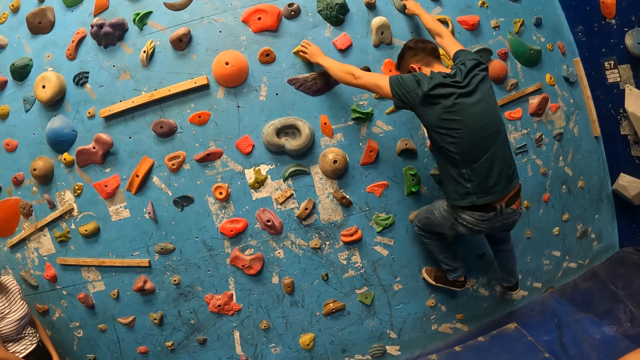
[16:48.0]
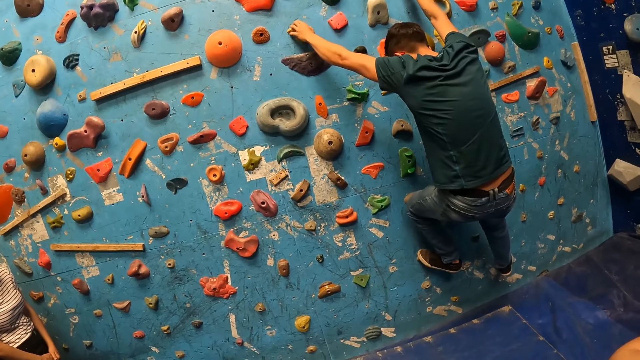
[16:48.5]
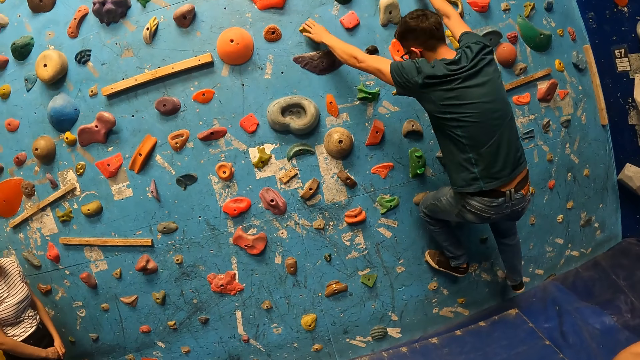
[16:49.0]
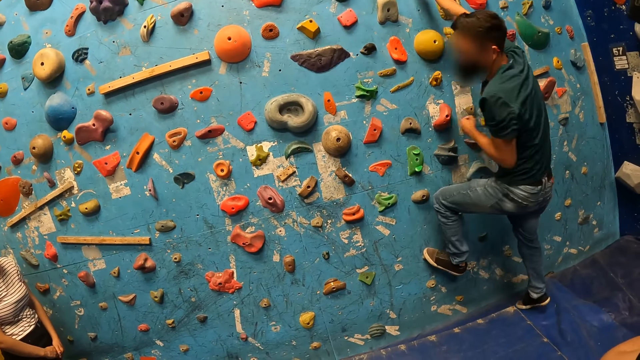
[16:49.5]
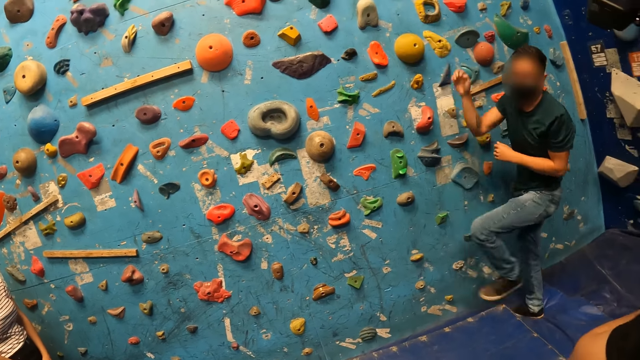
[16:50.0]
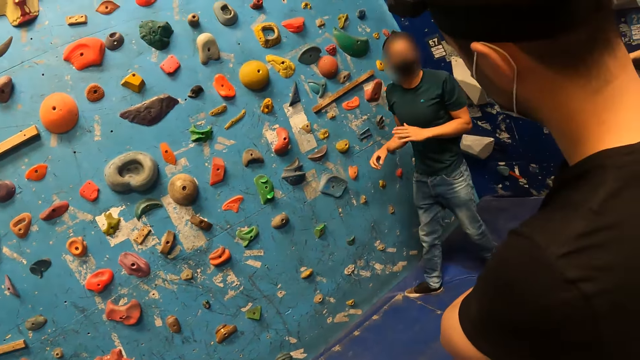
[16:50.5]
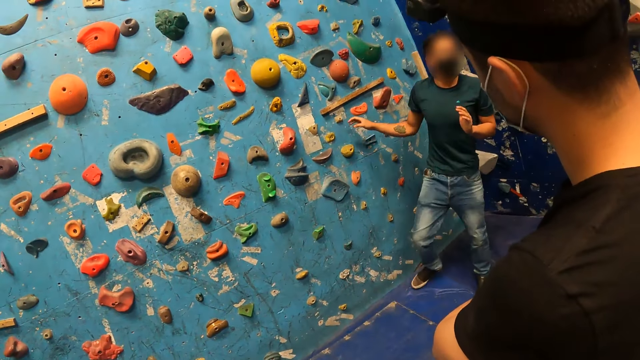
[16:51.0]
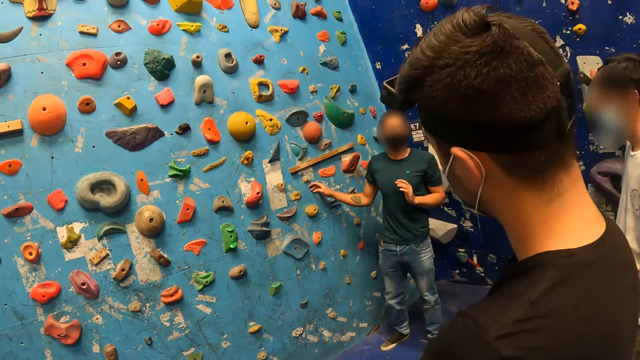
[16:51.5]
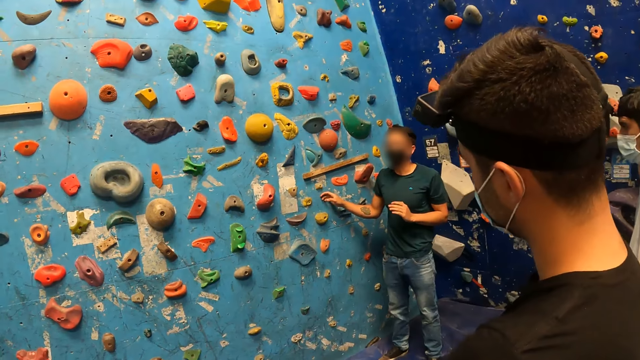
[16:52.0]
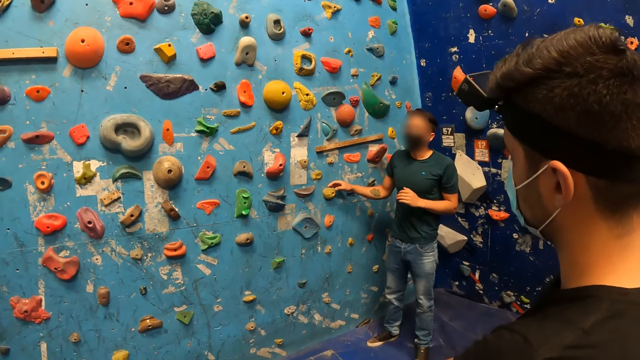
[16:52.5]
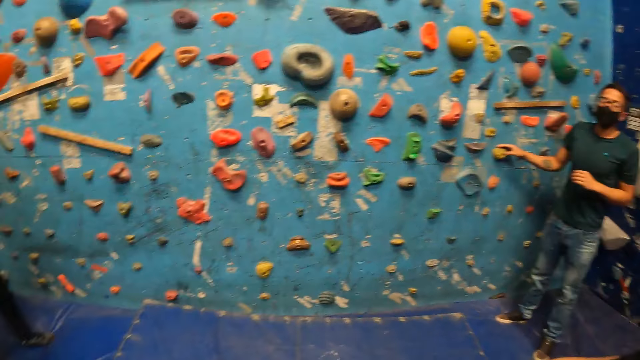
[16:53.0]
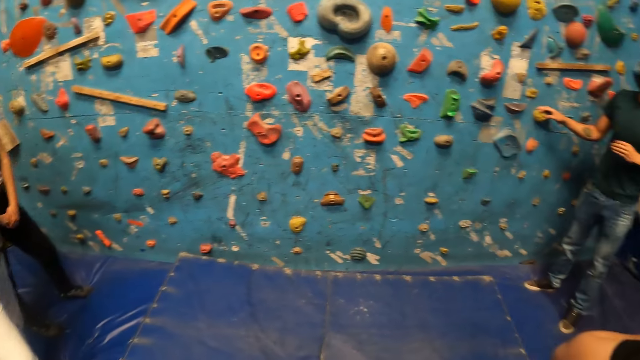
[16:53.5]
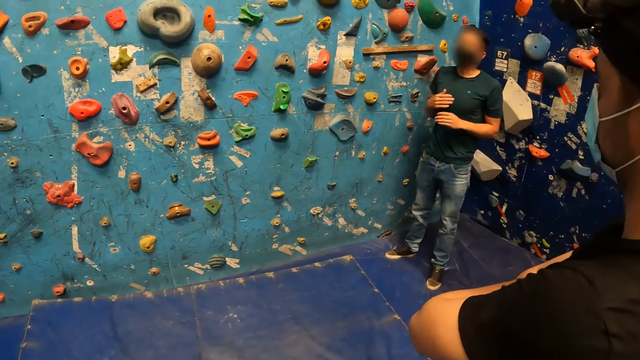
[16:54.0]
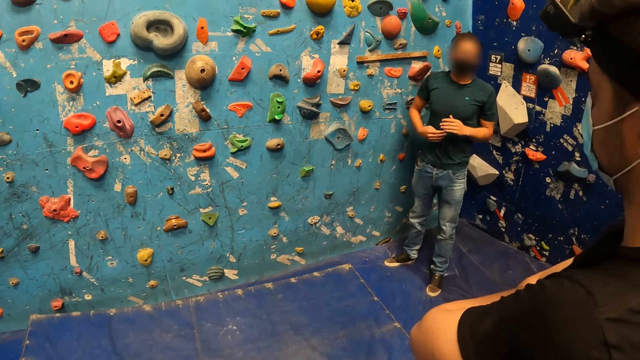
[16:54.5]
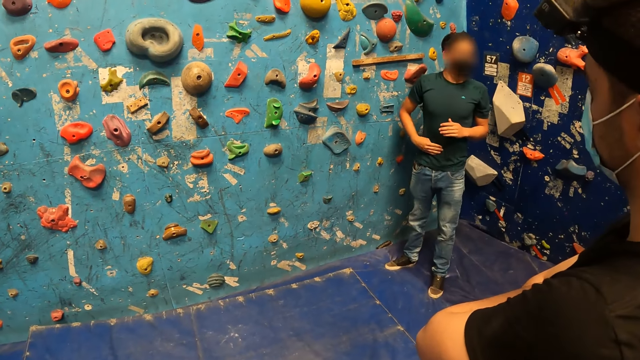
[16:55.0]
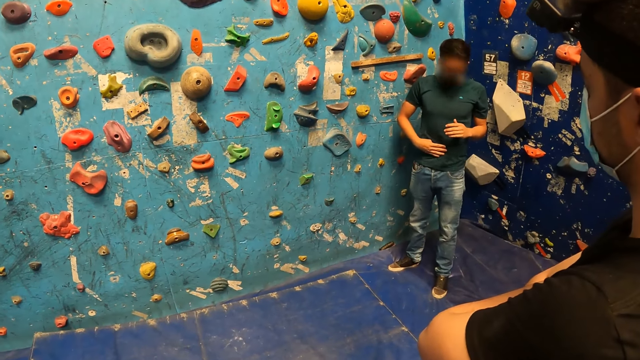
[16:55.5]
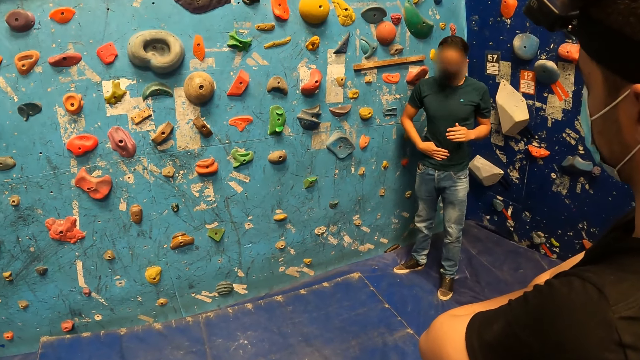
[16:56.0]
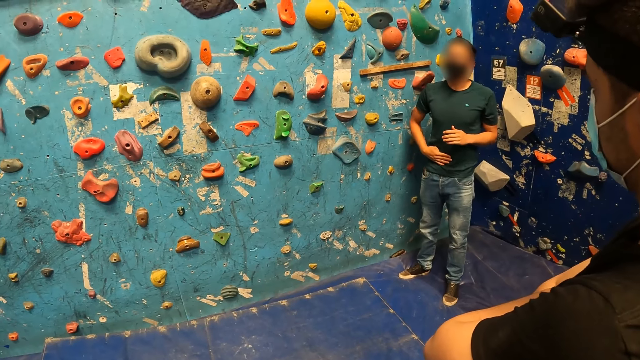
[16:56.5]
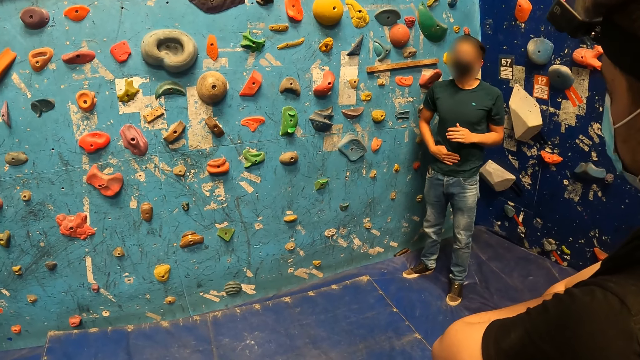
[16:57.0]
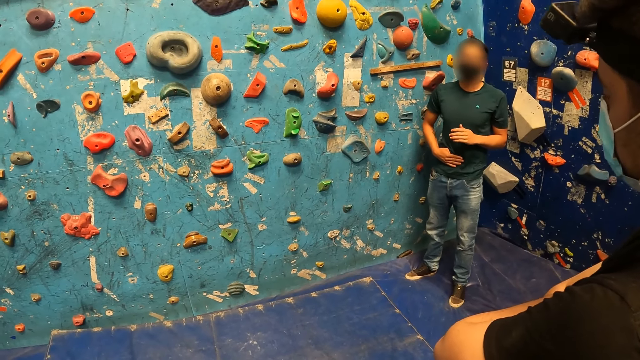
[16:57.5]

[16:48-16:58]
The man steps down from the rocks on the wall. The man touches a rock on the wall with his right hand. The man touches his stomach with his right hand.

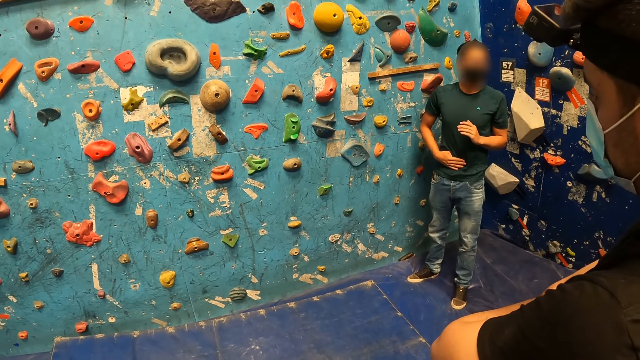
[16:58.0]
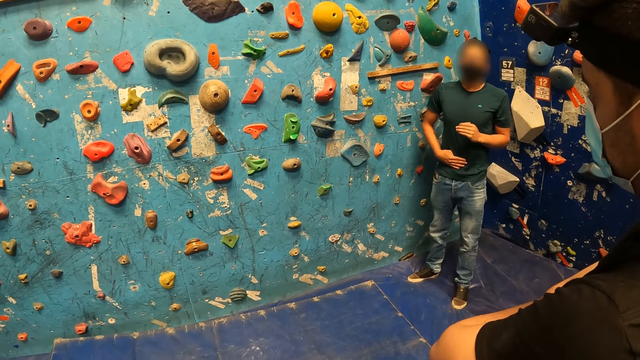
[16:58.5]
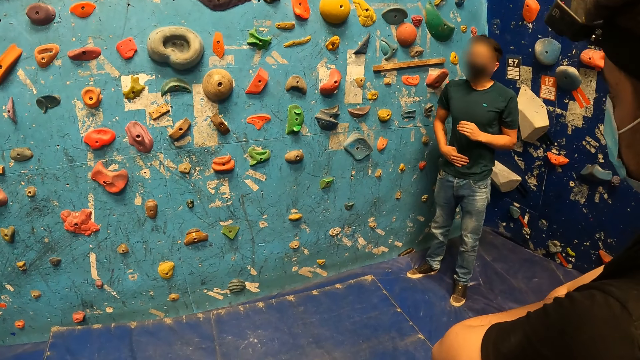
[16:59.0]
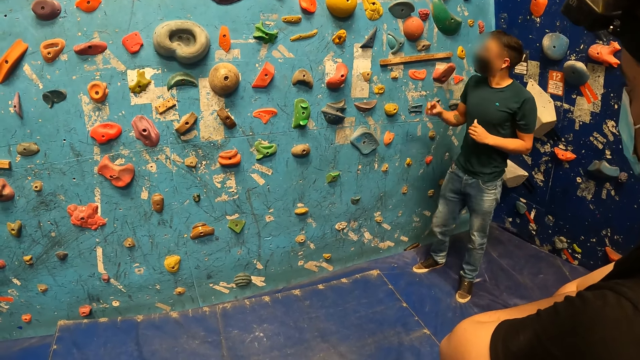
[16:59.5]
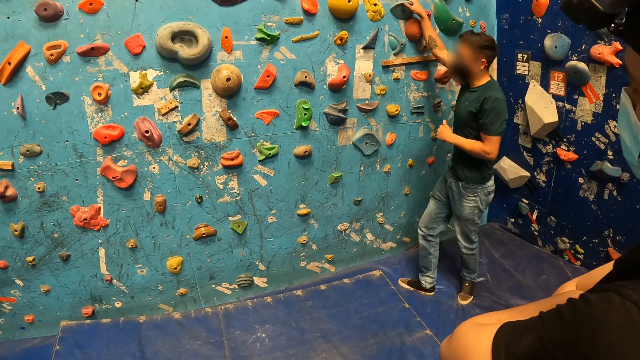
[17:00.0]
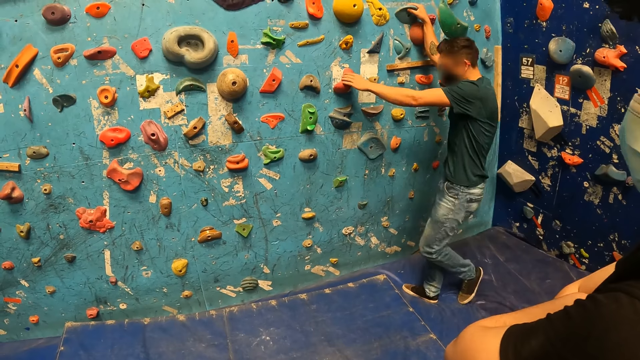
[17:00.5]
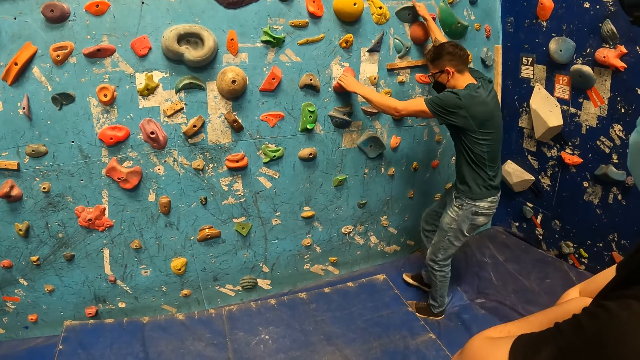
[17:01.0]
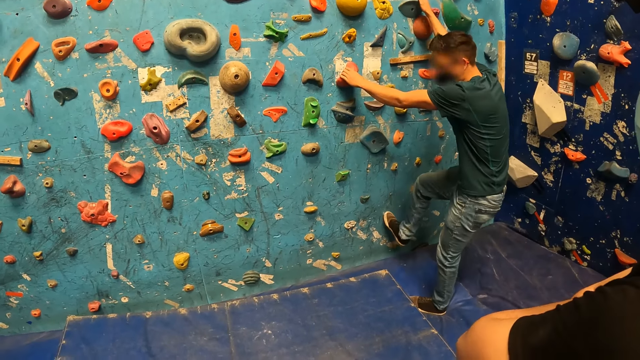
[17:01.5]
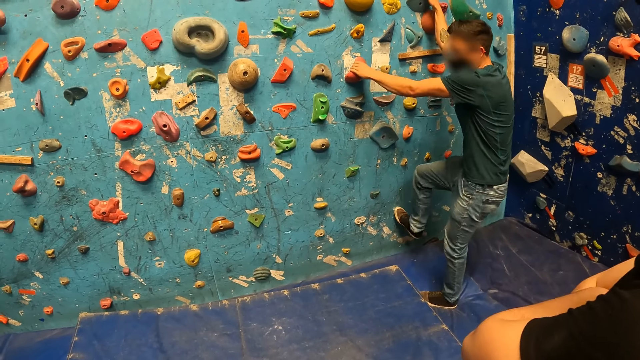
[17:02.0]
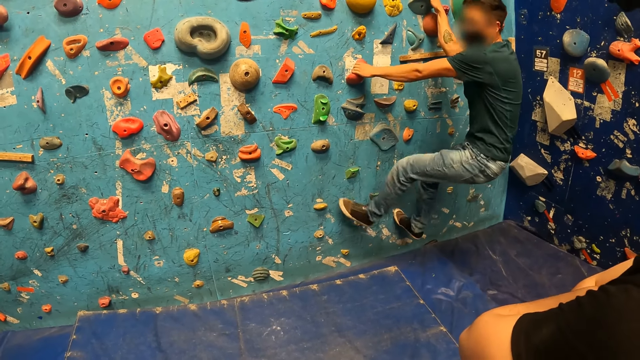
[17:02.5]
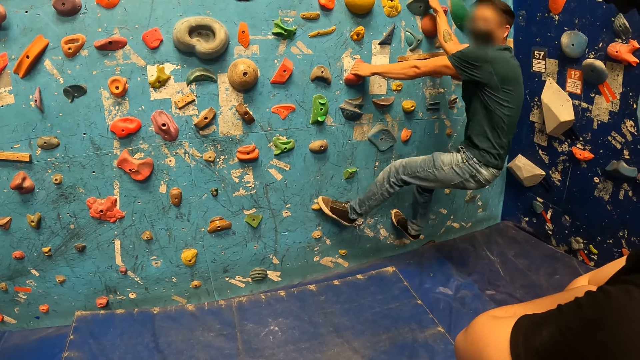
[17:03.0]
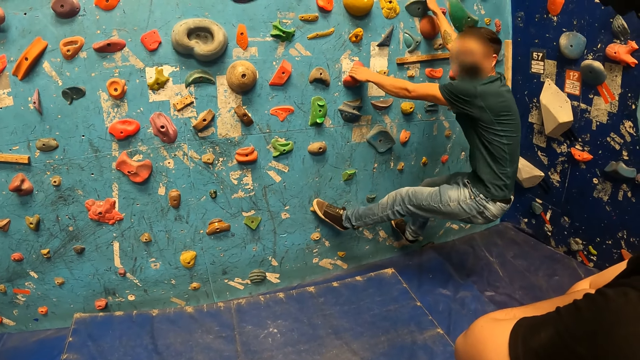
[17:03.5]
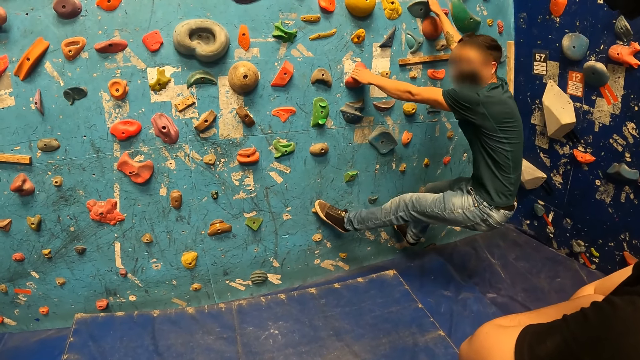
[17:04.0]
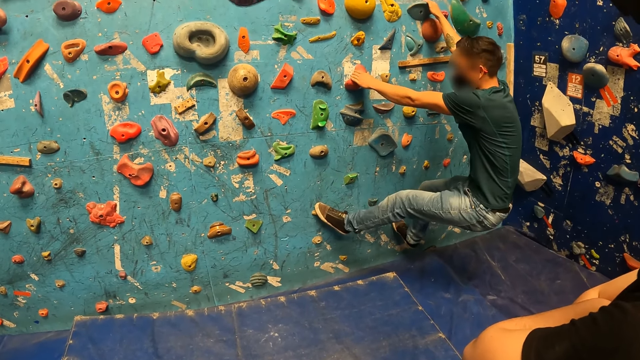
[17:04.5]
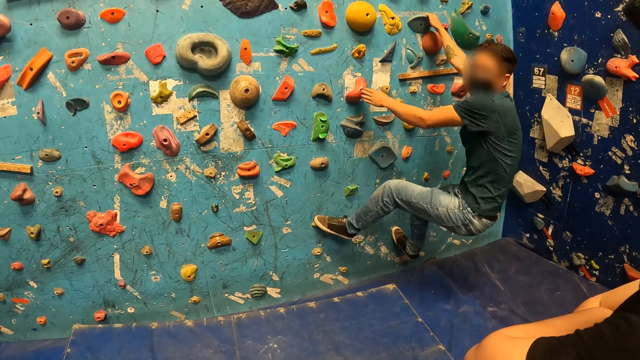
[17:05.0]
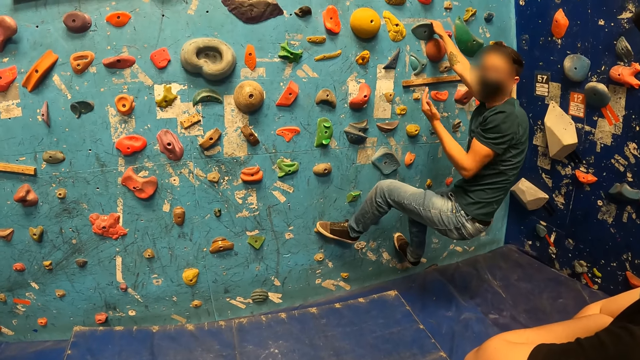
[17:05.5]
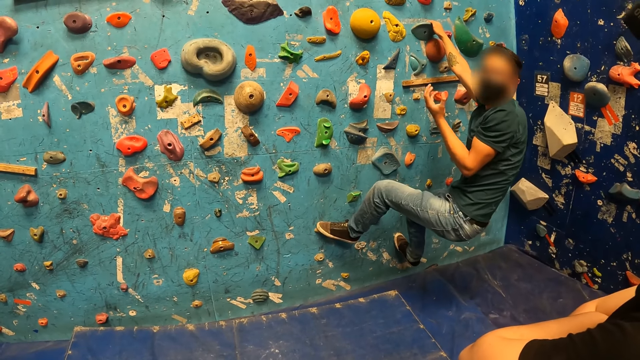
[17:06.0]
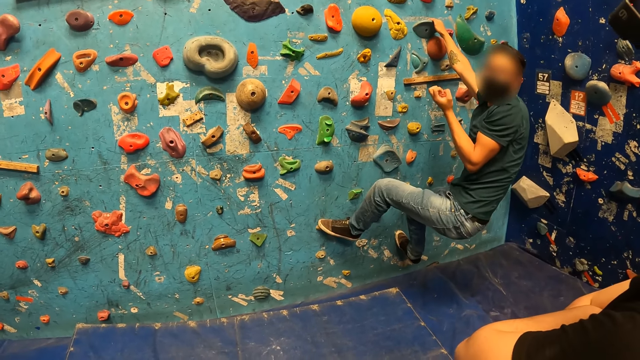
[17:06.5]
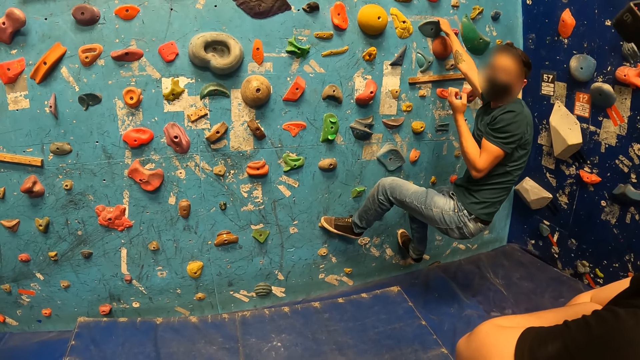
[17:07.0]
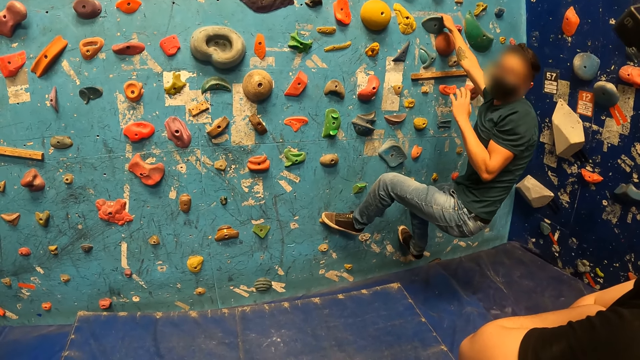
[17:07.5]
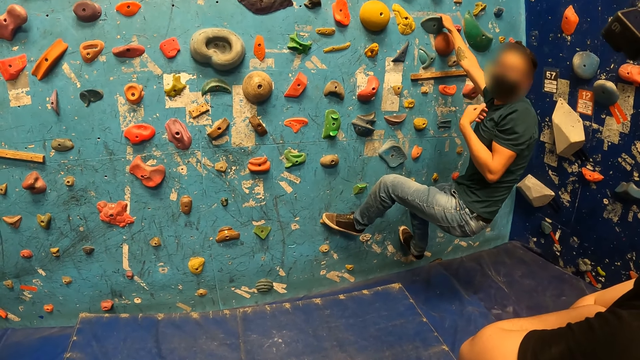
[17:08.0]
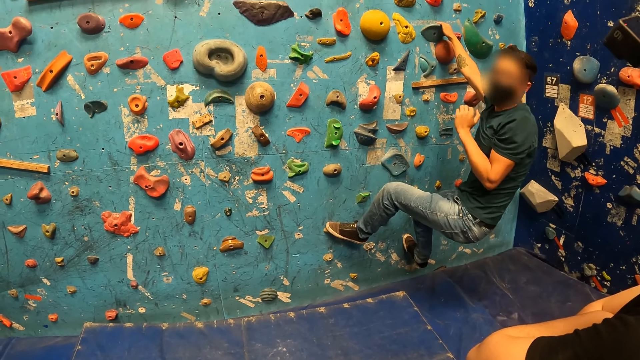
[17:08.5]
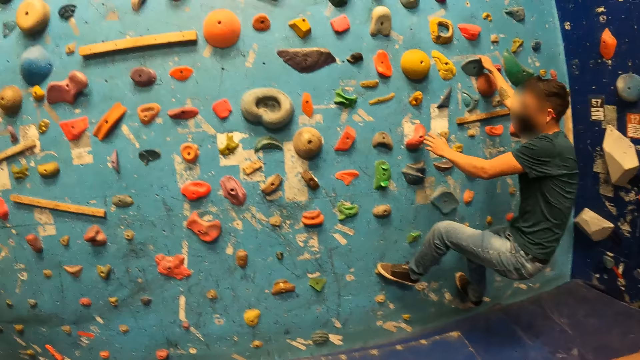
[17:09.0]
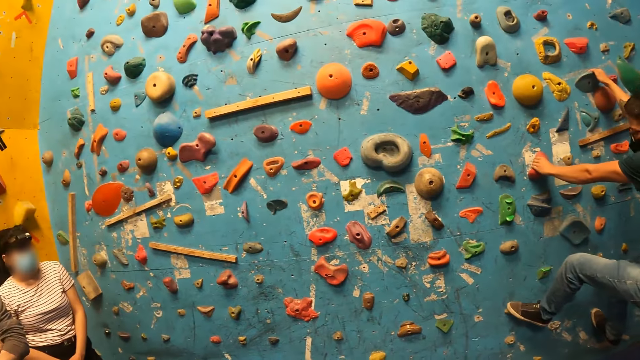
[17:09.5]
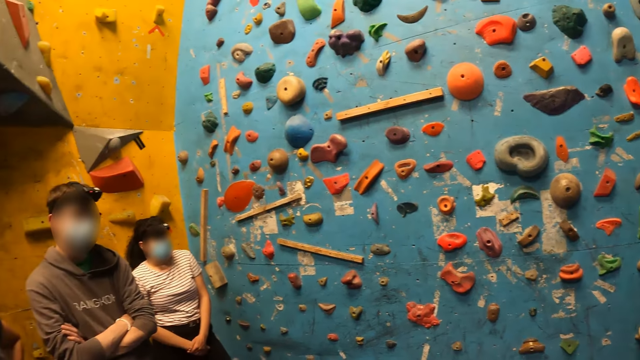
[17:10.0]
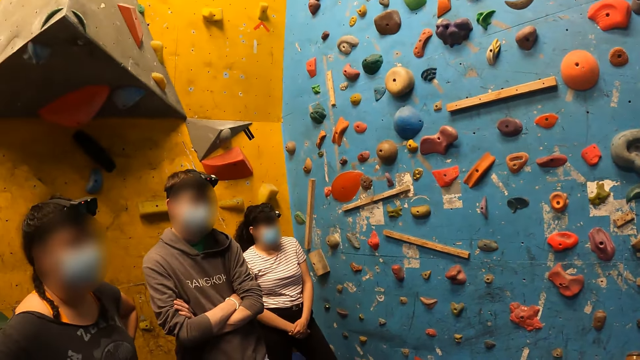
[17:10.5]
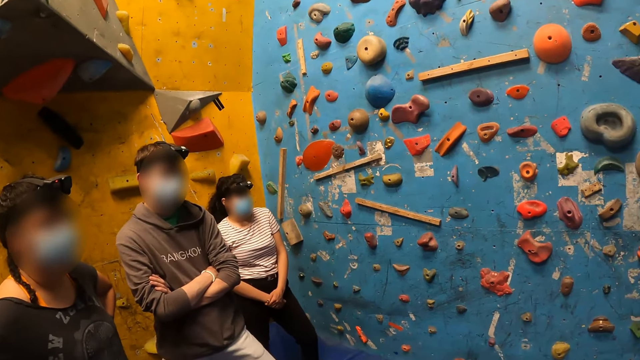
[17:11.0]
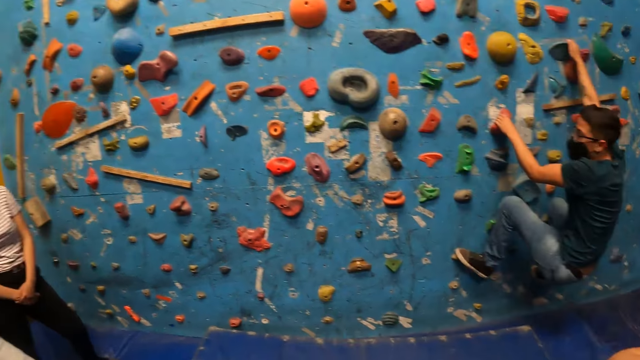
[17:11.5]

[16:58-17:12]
The man climbs the rocks on the wall and looks around the climbing area. The camera wearer looks around the climbing wall.
